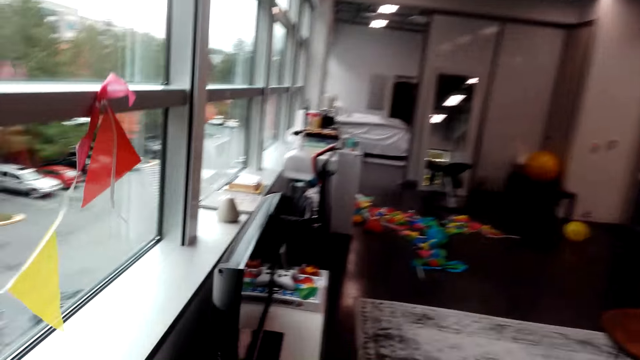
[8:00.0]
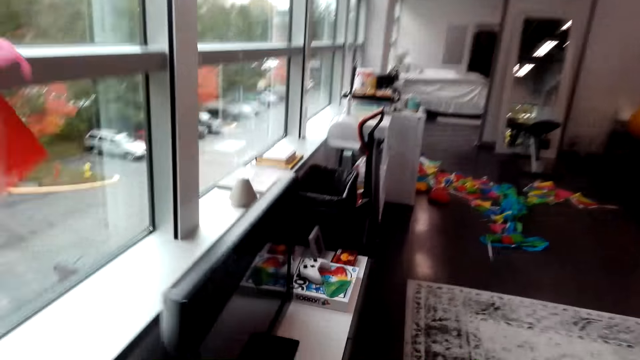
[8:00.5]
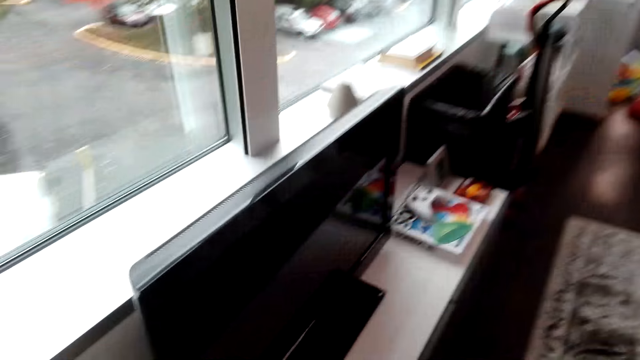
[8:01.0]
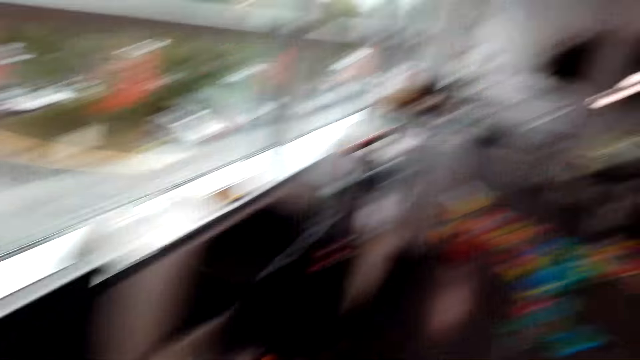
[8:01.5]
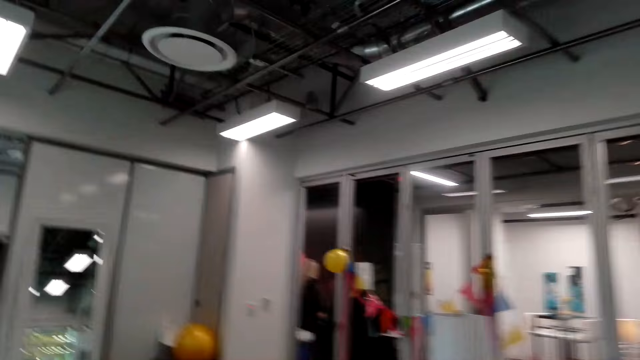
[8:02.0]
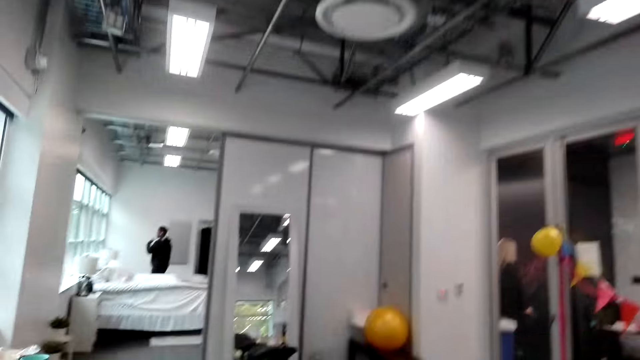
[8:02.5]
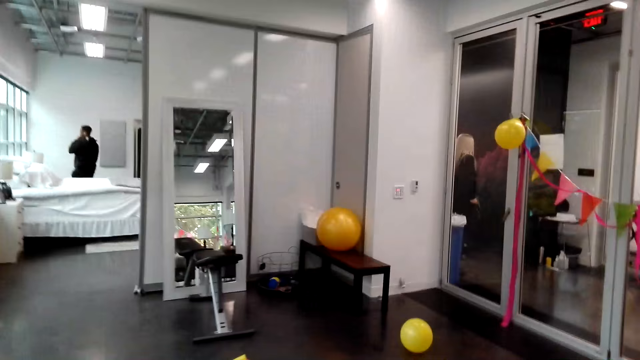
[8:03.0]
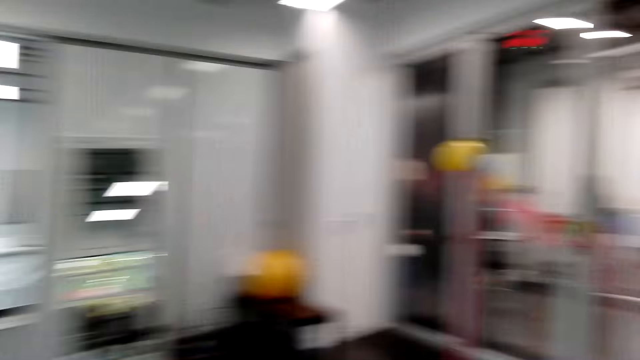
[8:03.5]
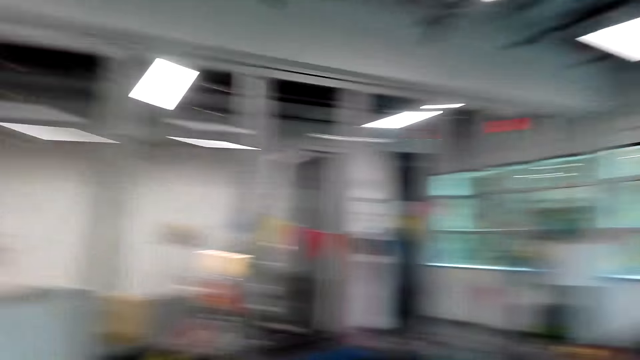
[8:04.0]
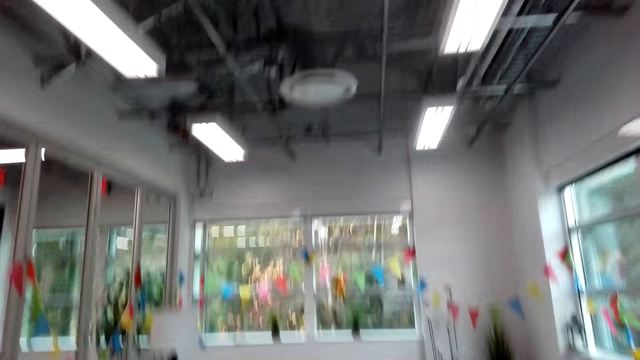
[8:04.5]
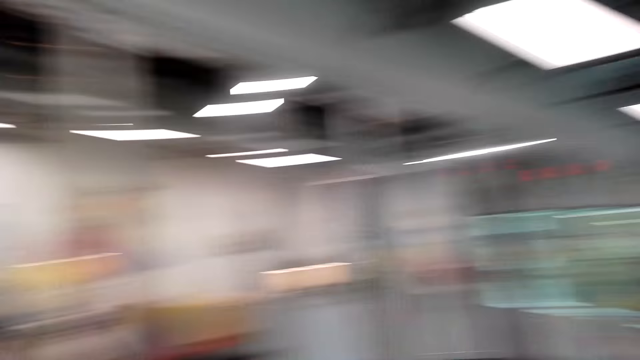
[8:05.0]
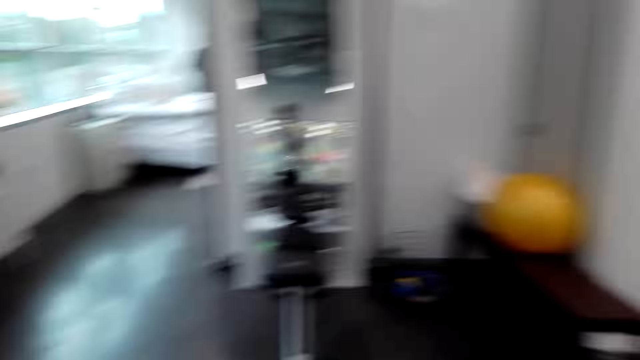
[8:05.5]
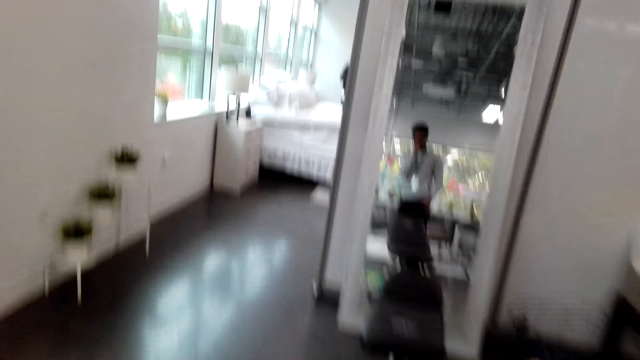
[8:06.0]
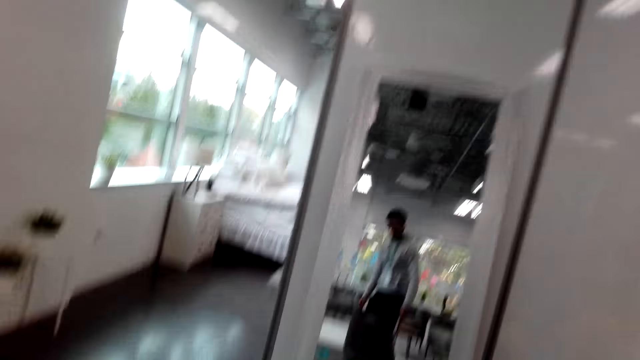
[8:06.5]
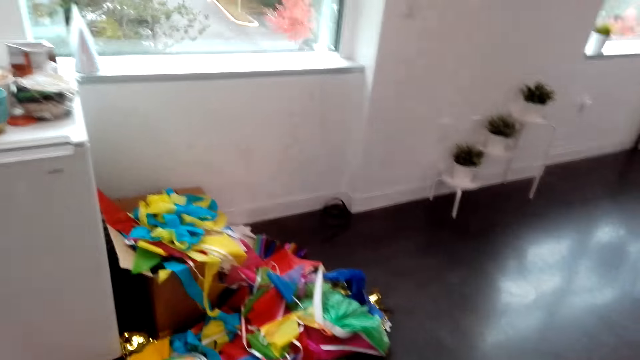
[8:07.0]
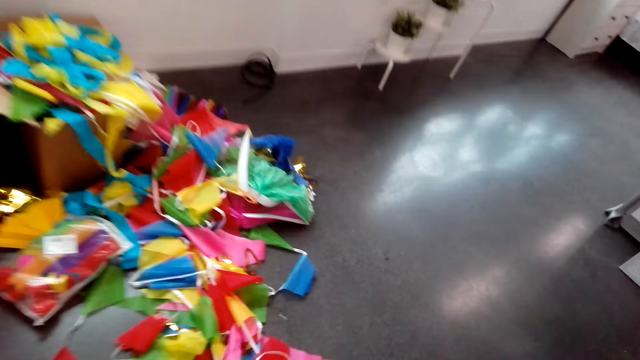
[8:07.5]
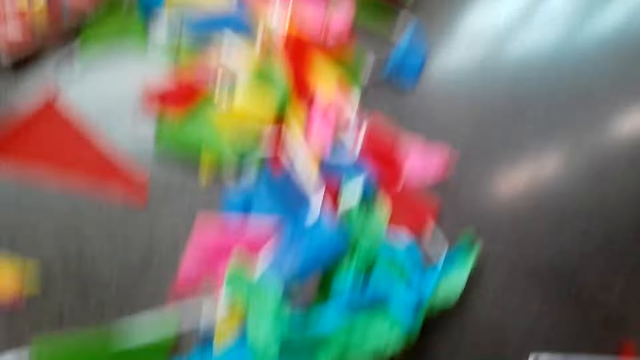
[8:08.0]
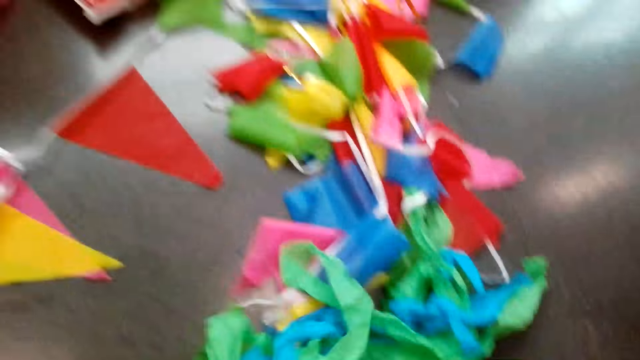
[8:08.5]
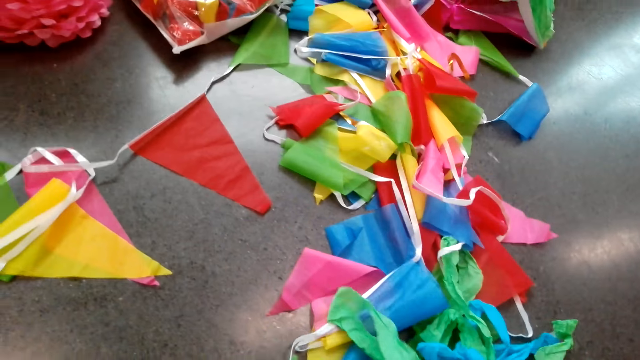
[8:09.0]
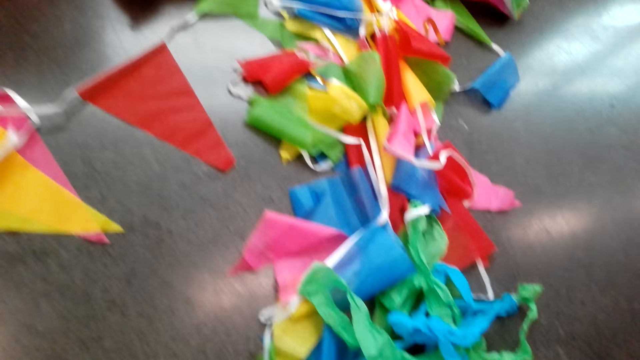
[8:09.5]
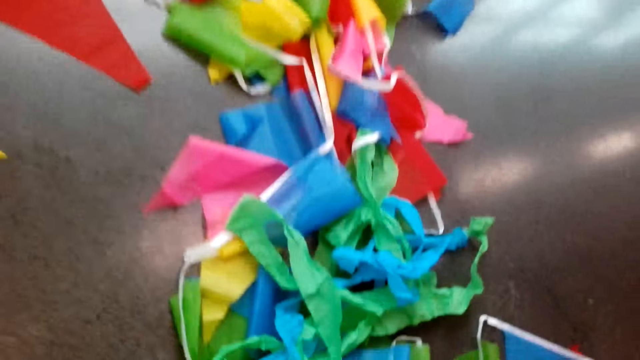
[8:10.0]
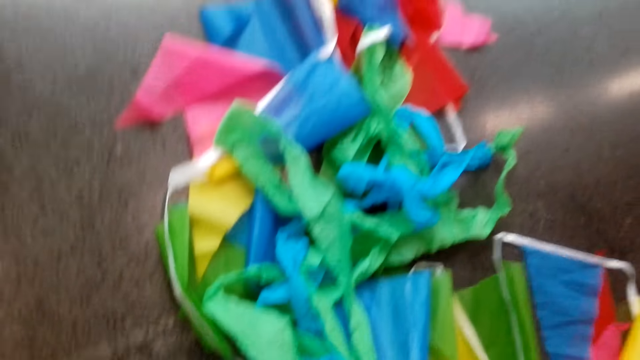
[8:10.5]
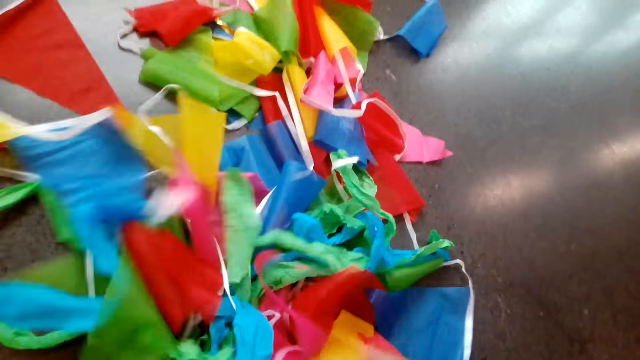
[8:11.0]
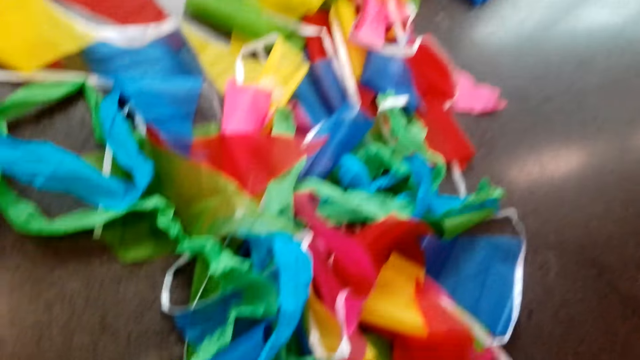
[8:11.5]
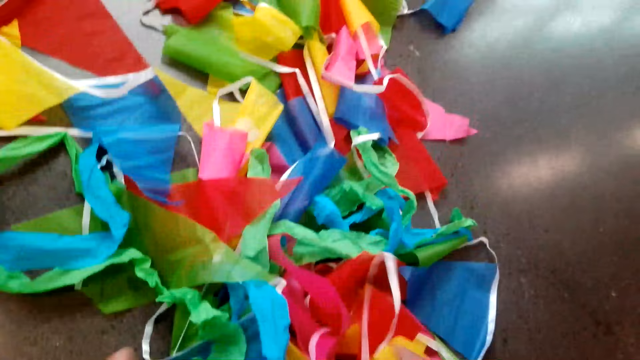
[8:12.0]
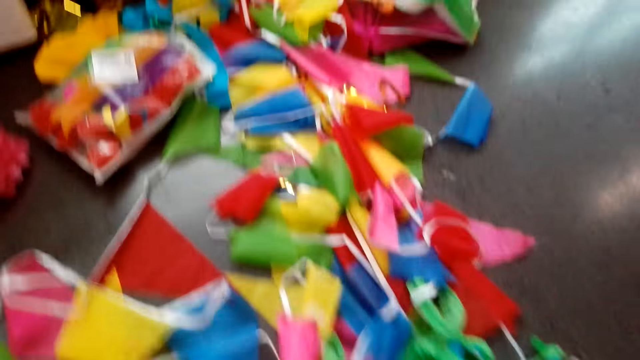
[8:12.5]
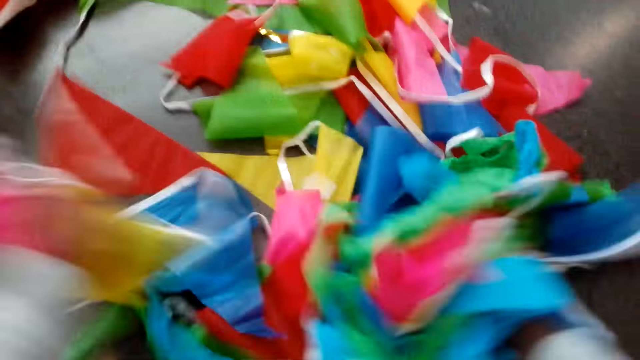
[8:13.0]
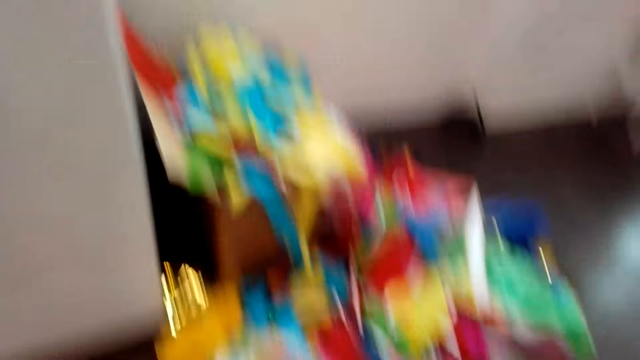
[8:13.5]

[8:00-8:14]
The camera wearer sings. They look around and walk. They look around and walk. They look at the decorations on the floor. They gather the other decorative items on the floor. They move the paper decorations on the floor.

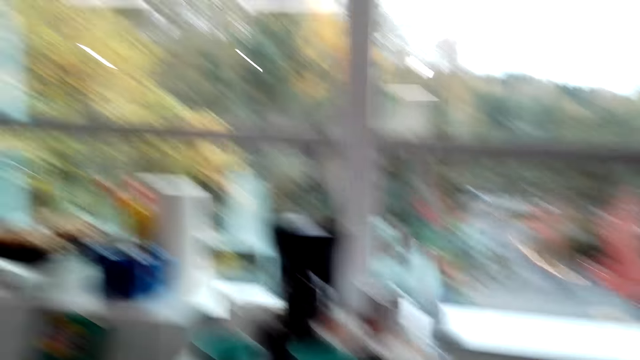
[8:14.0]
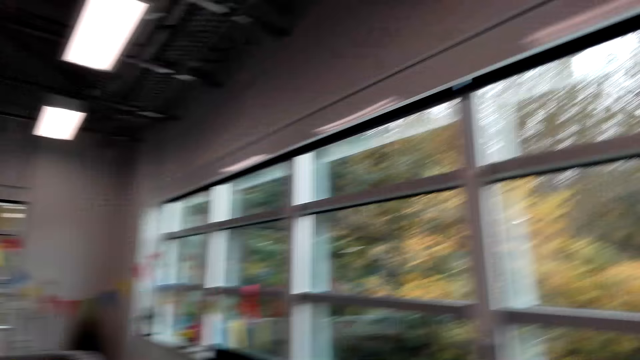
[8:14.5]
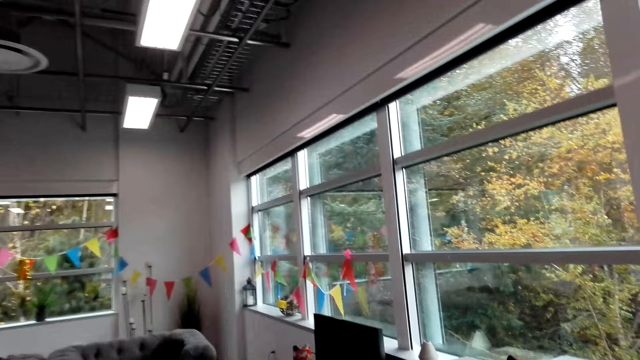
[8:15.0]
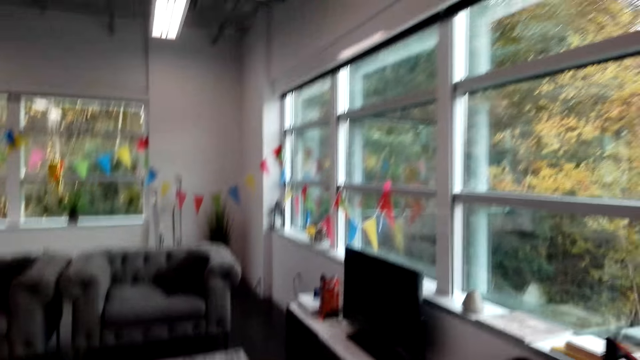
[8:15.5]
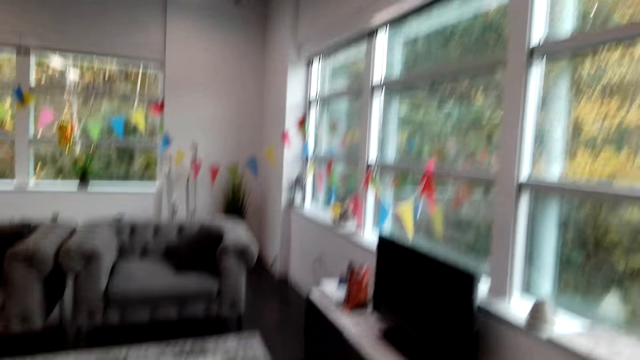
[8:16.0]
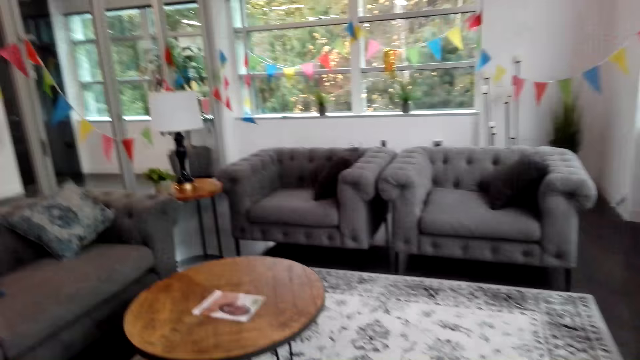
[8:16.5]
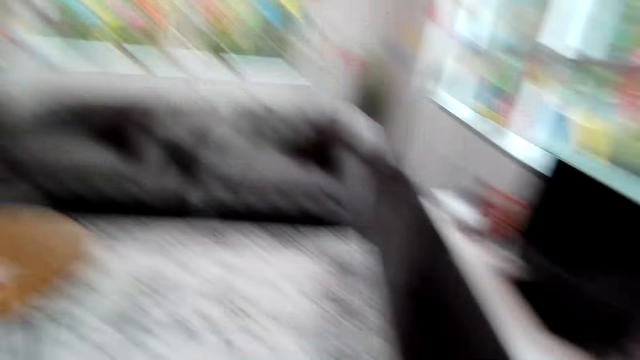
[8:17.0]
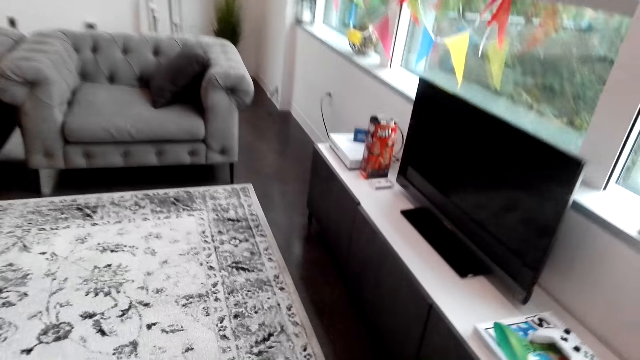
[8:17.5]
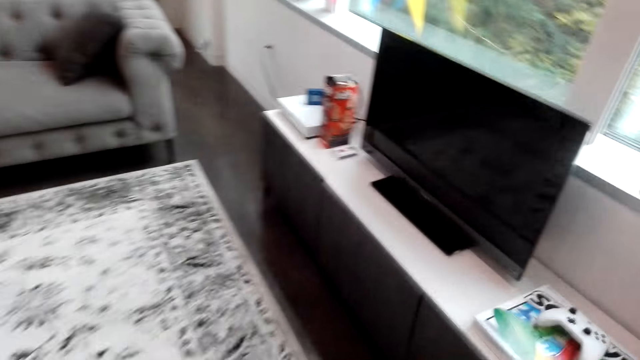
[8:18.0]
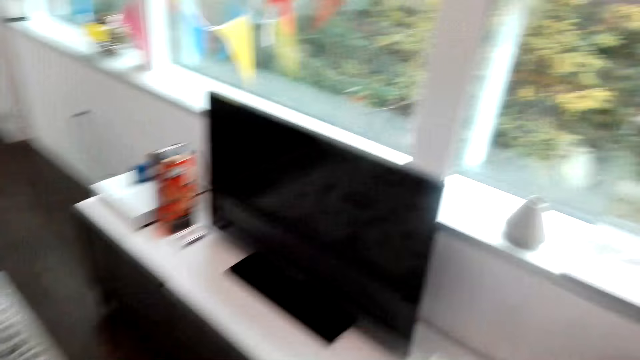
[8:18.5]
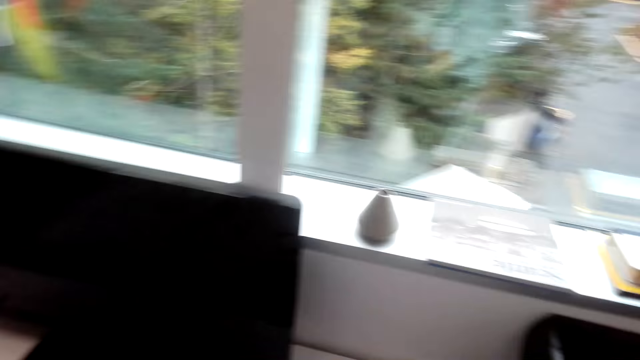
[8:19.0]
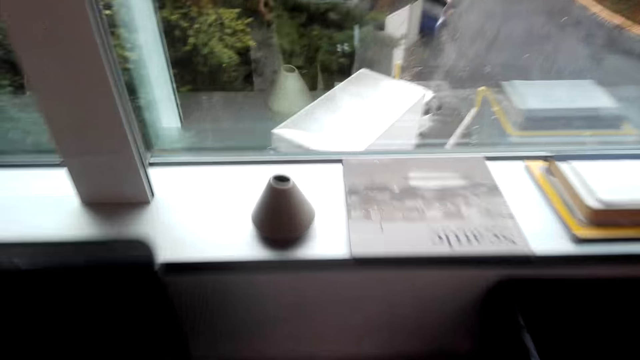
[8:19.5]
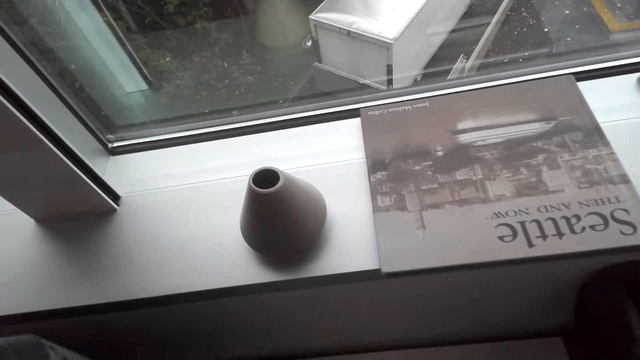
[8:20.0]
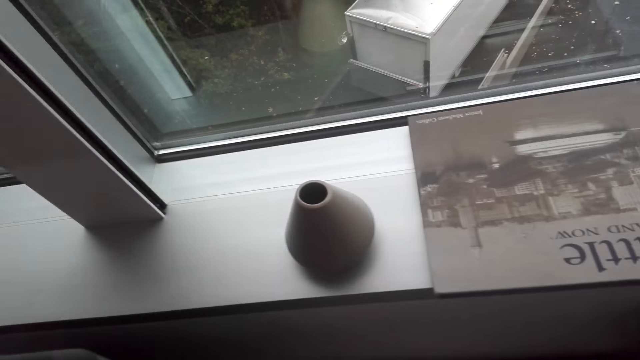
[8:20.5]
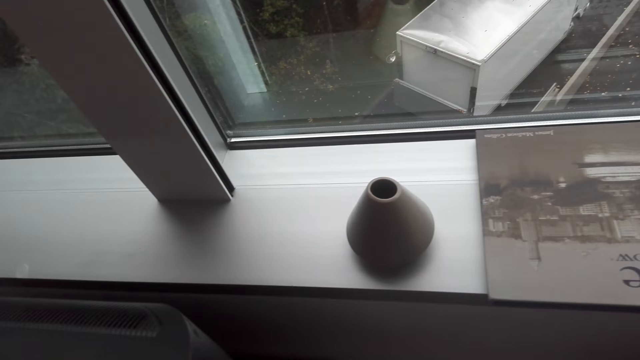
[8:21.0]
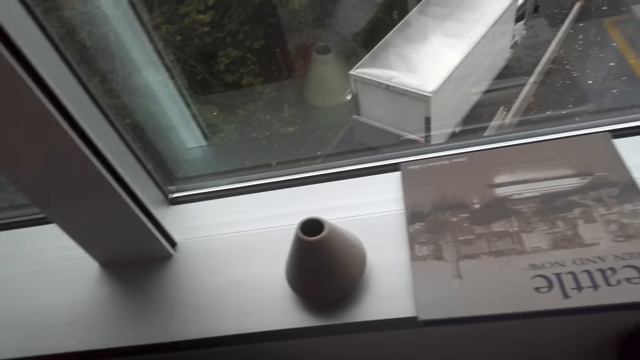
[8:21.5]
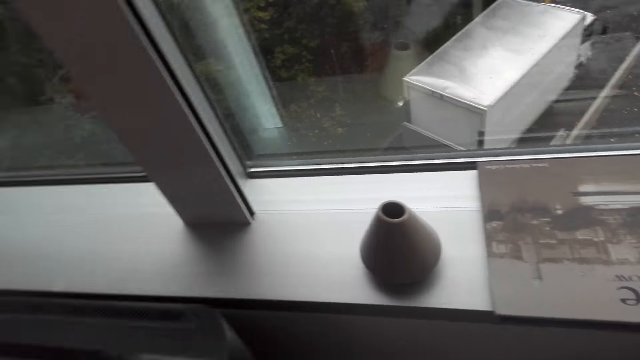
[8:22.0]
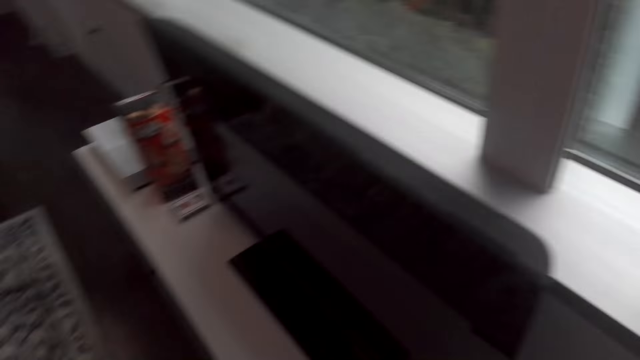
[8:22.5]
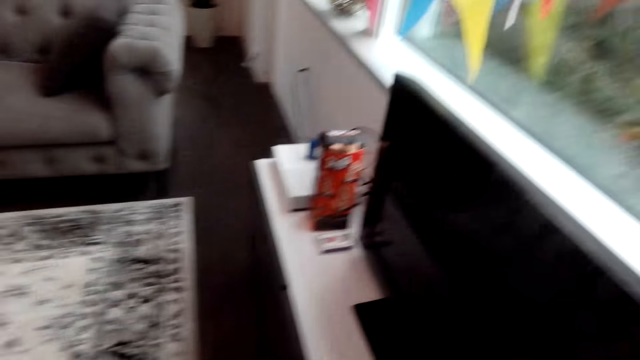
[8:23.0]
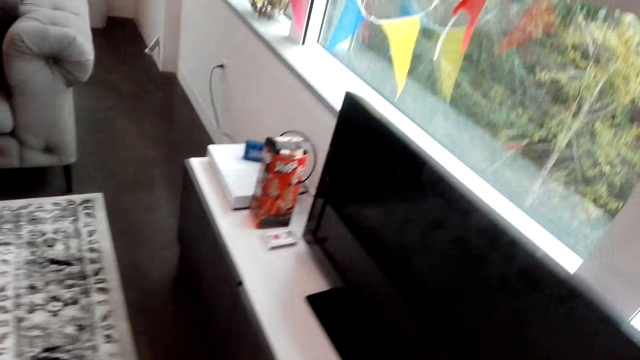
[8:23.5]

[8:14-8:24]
The camera wearer converses with a man. They walk in the room. They look at a decoration on the window.
